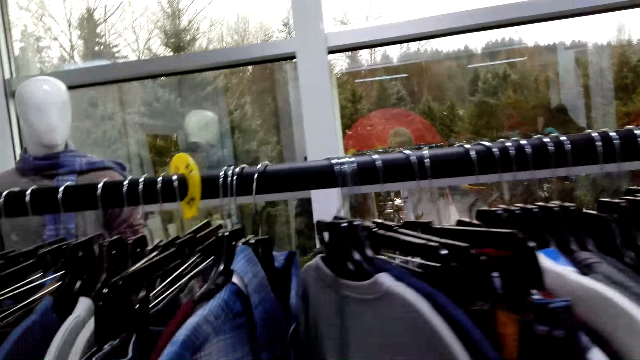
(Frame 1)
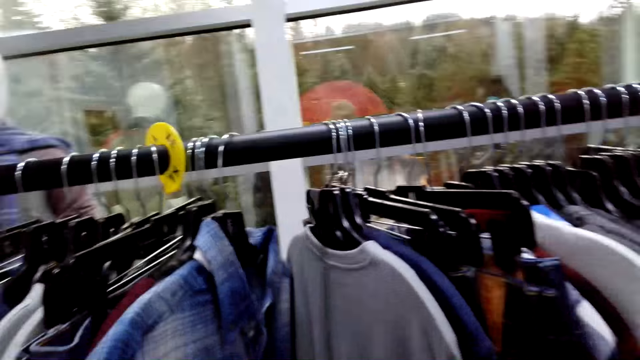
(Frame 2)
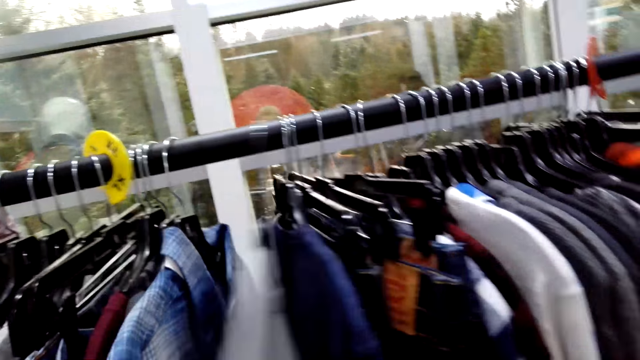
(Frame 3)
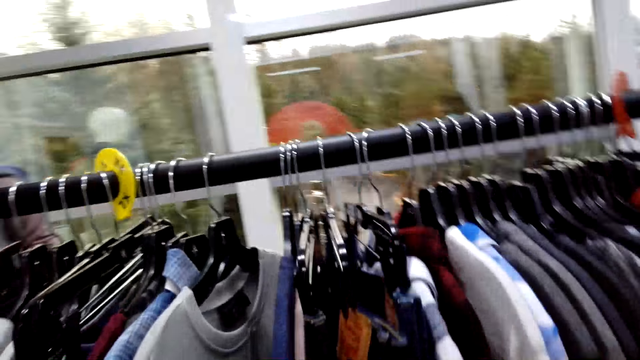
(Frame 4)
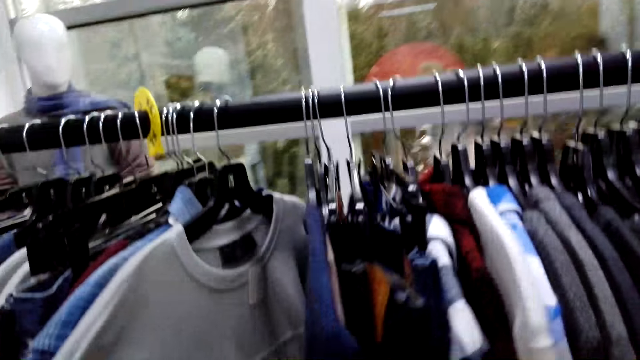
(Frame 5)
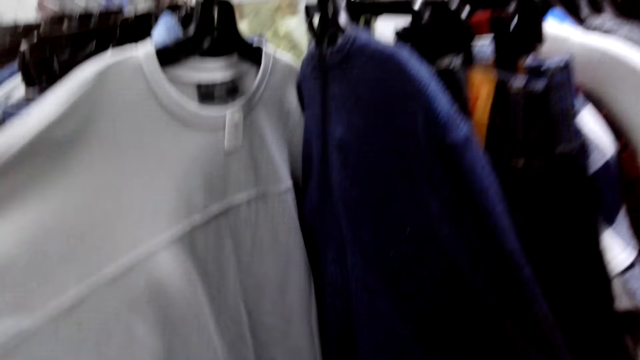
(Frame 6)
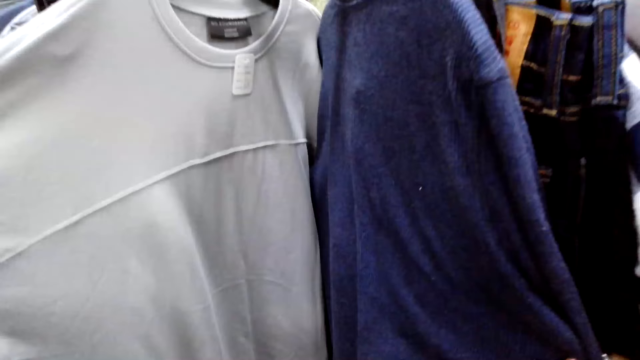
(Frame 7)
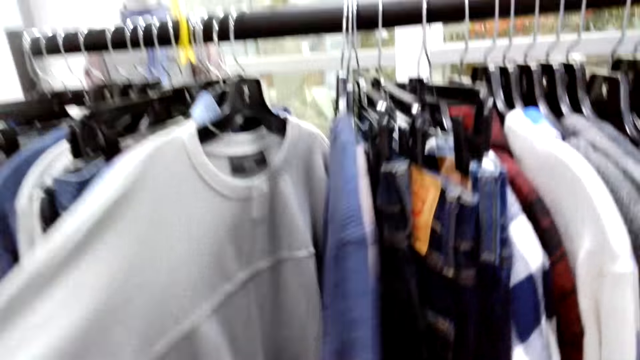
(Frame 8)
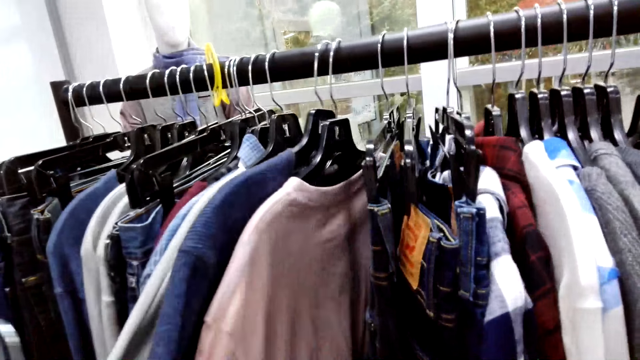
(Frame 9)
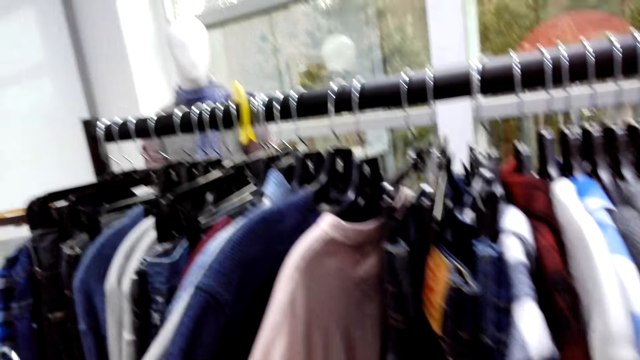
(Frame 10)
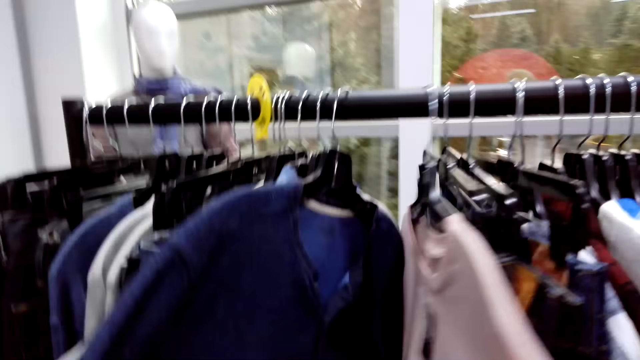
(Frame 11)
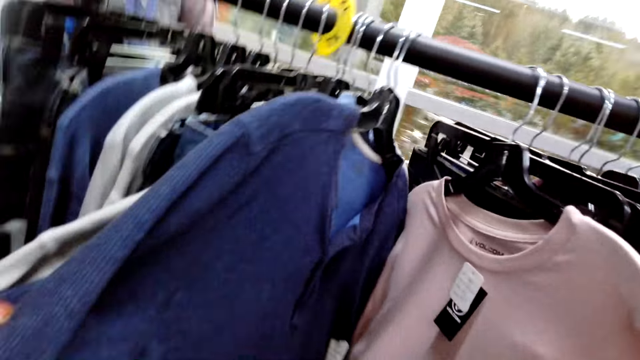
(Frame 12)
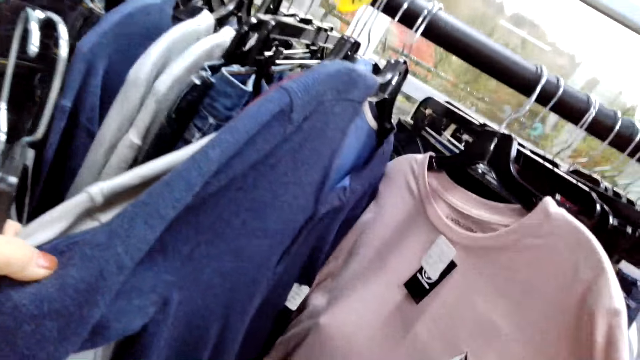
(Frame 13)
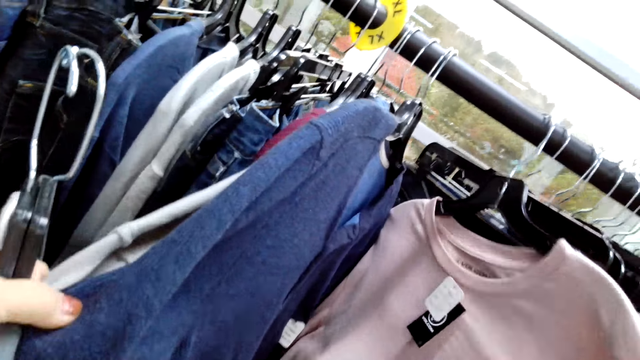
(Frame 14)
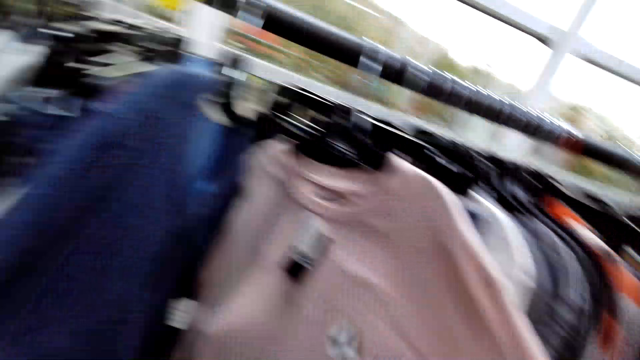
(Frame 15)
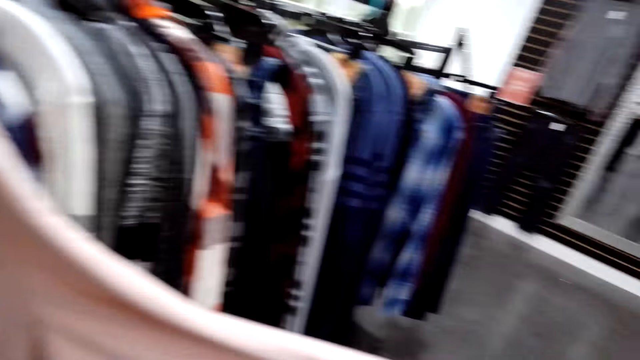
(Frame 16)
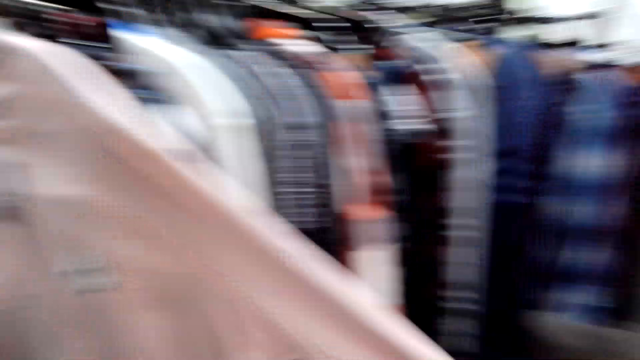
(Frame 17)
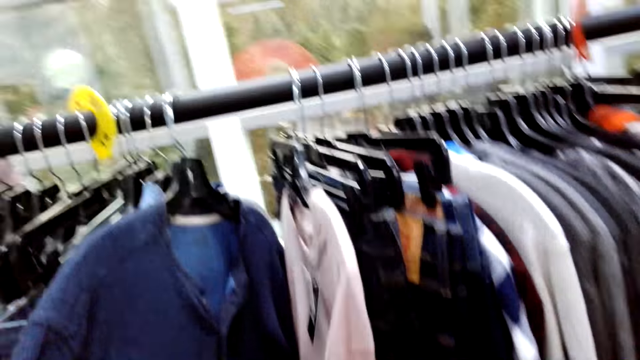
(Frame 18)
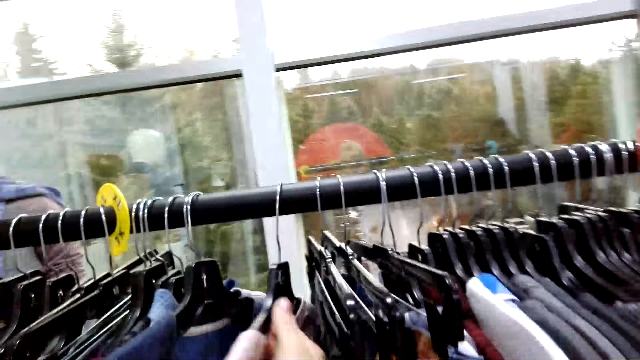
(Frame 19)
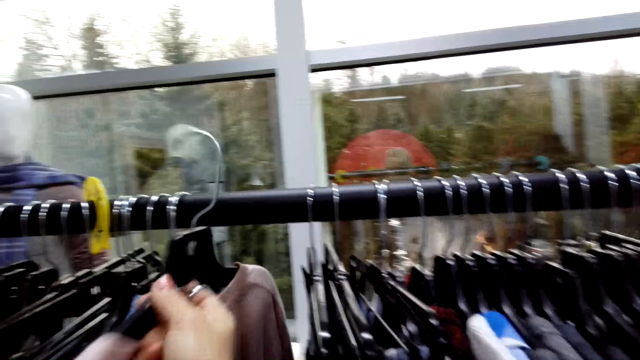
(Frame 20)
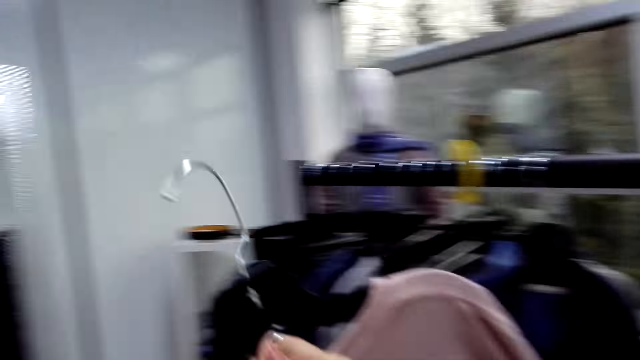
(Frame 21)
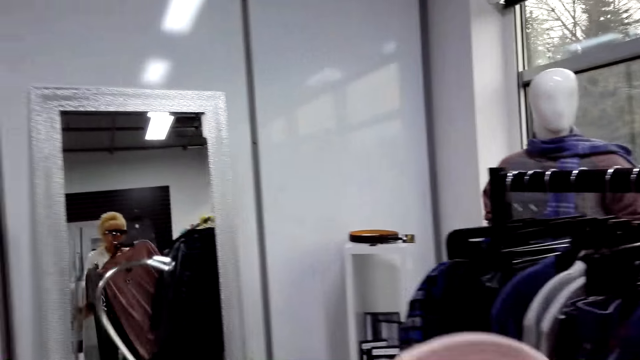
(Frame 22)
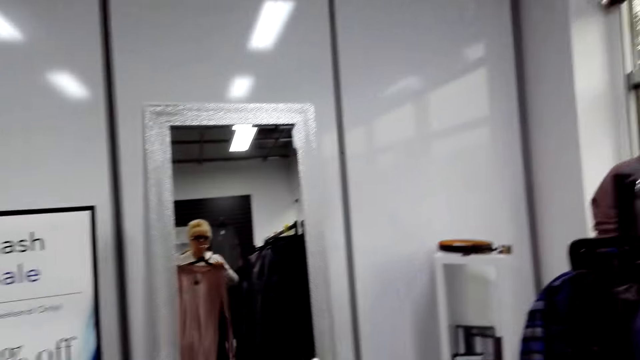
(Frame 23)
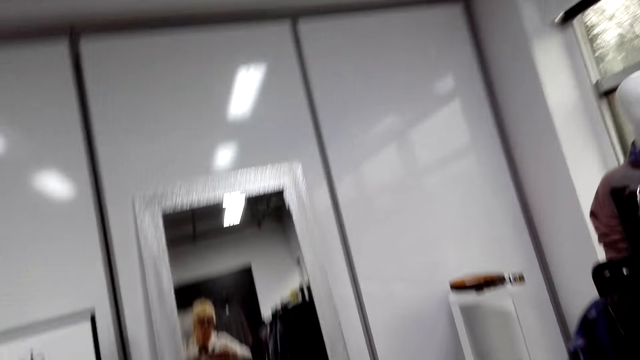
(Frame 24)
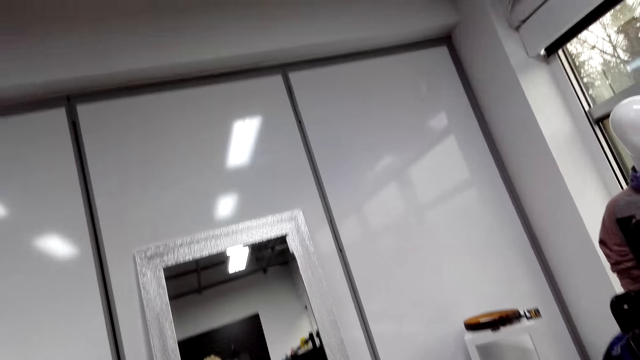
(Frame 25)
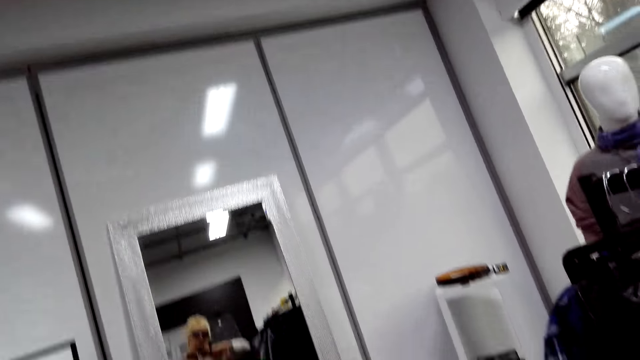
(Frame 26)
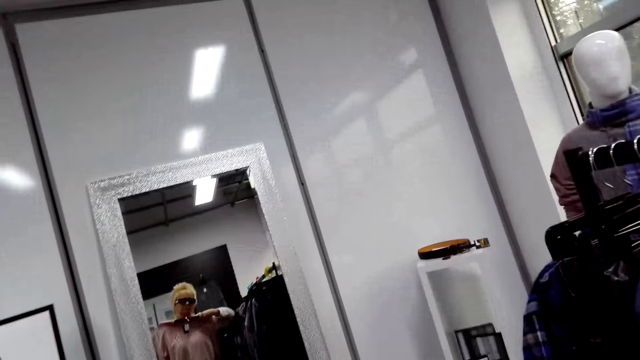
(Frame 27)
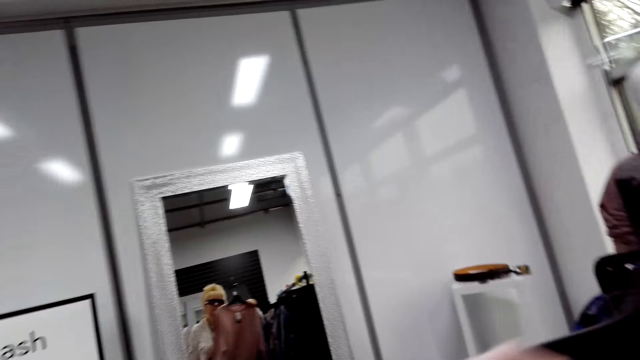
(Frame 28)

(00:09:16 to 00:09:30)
The camera wearer takes out a shirt from the rod. They look at the mirror.

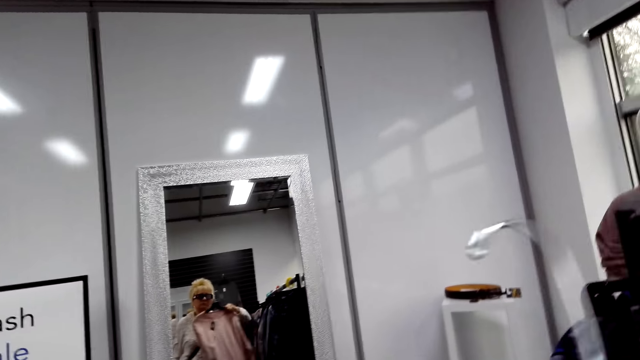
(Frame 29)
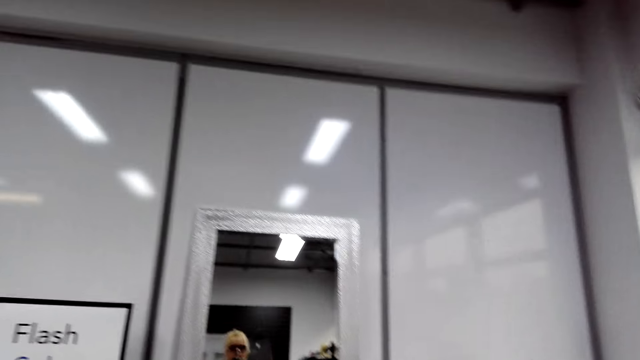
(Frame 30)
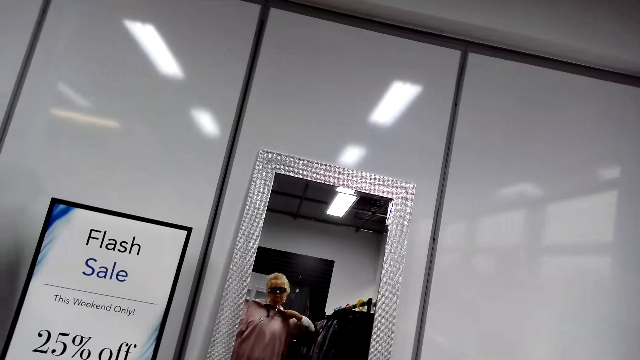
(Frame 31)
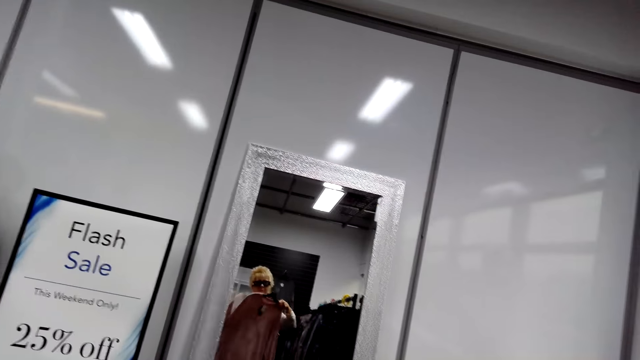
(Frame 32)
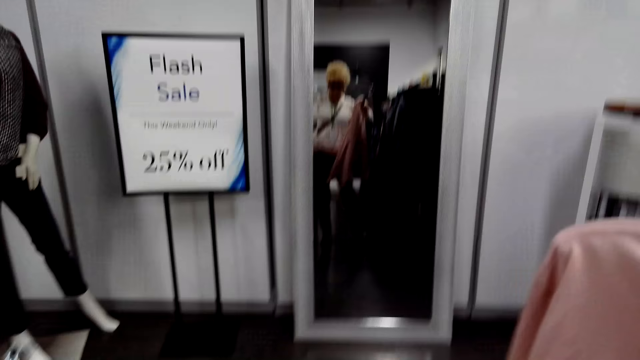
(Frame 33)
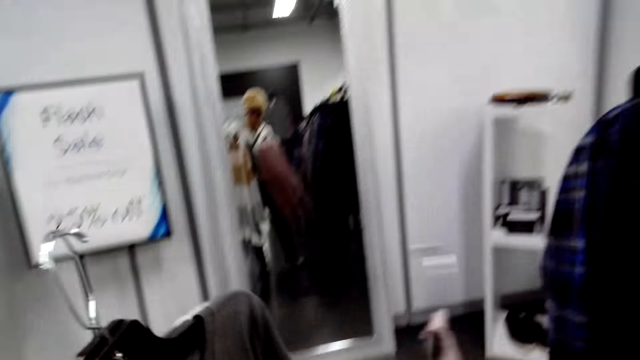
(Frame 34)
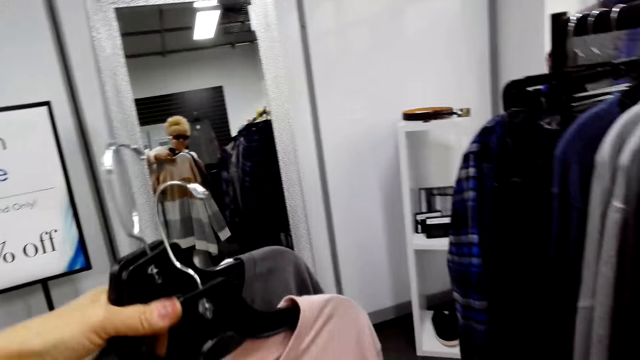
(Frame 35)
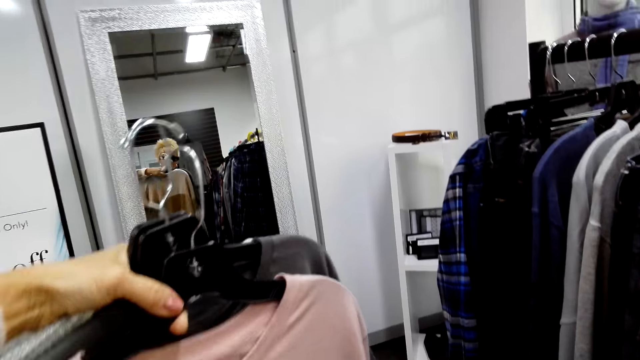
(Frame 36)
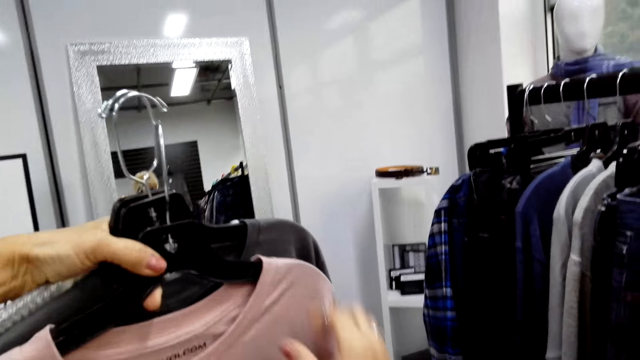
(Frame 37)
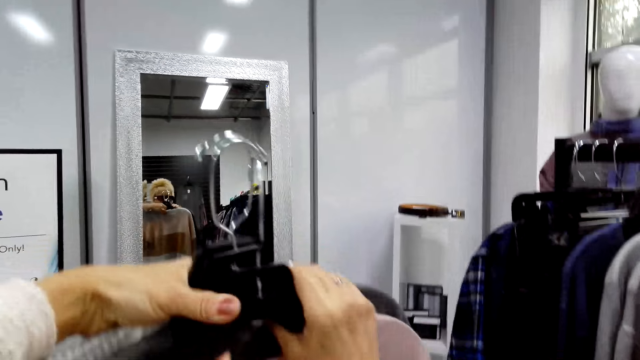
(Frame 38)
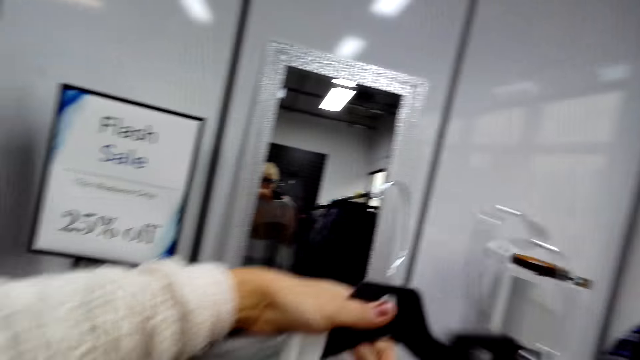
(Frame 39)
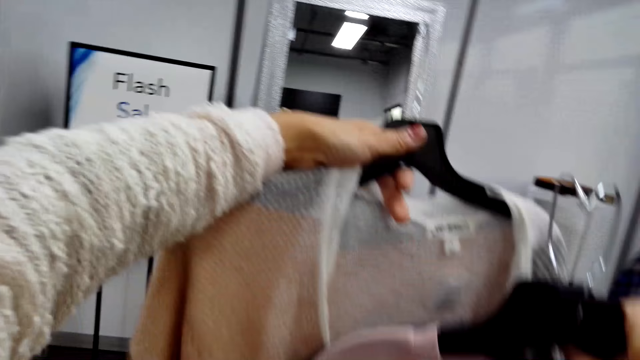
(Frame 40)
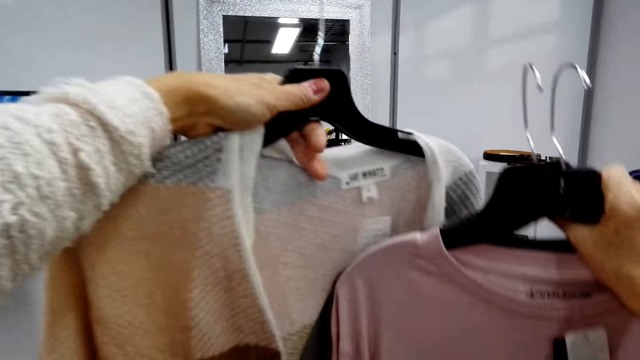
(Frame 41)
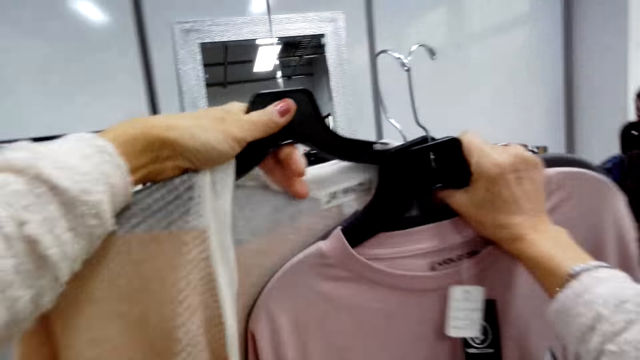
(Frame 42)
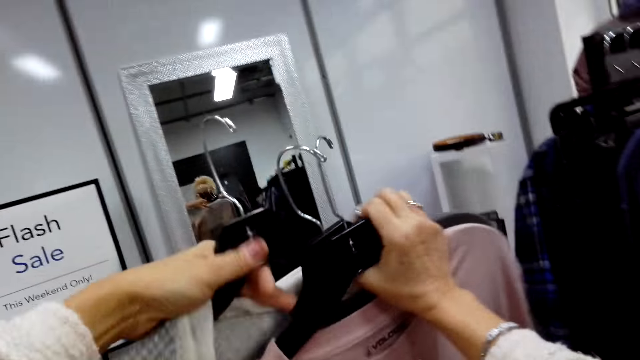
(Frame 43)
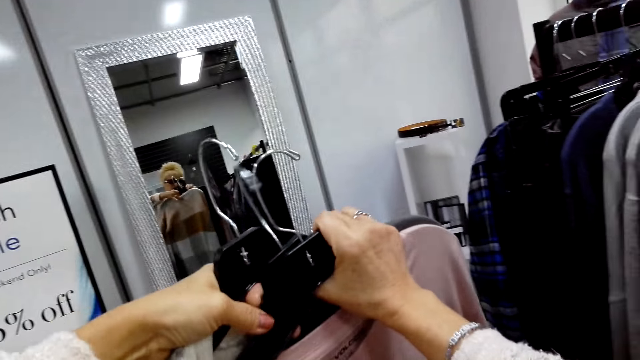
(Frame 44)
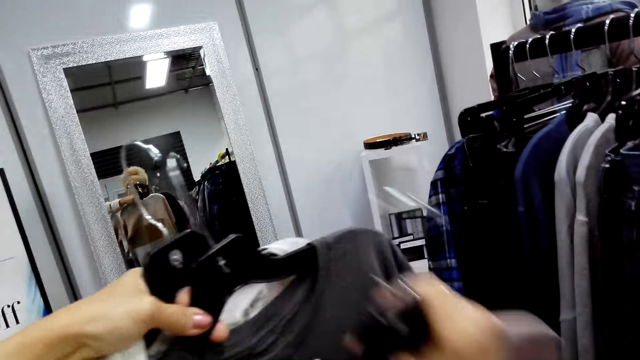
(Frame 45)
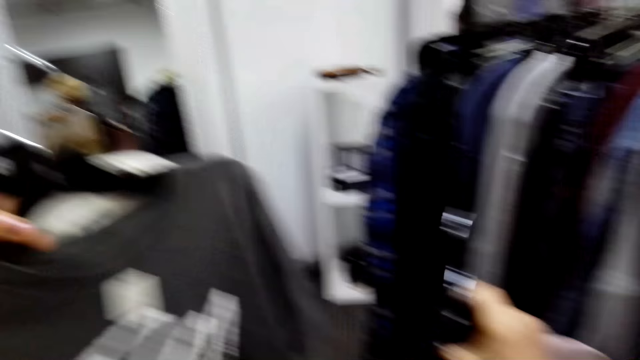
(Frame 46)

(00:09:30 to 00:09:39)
The camera wearer tries the clothes on the mirror. They look at the clothes.
